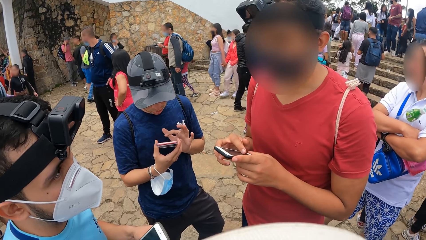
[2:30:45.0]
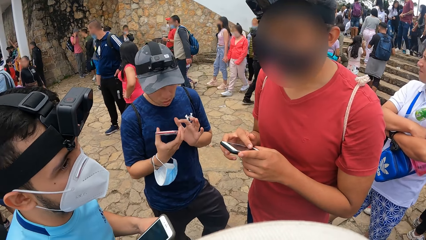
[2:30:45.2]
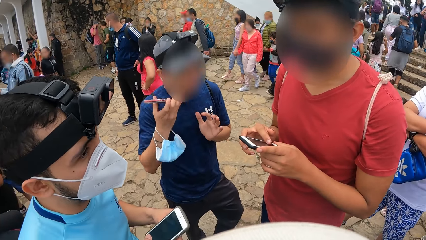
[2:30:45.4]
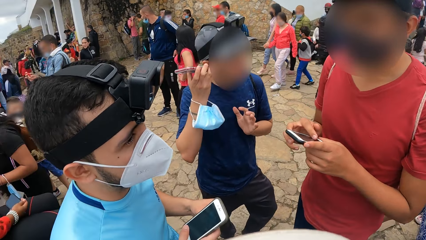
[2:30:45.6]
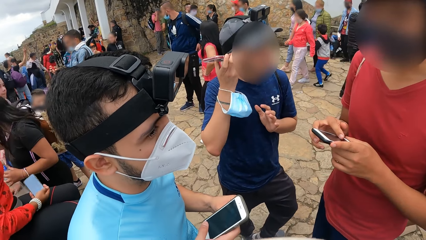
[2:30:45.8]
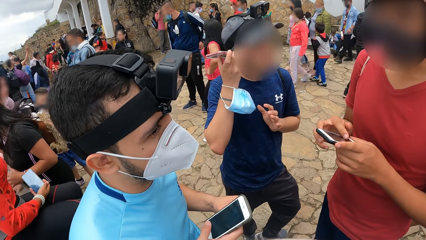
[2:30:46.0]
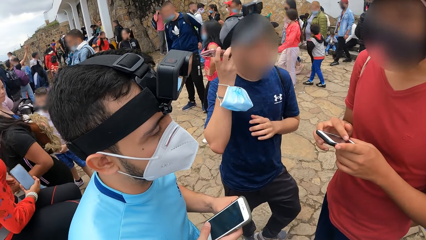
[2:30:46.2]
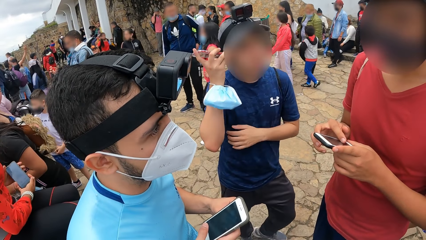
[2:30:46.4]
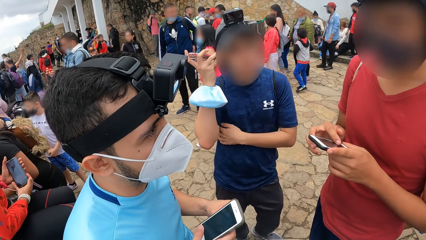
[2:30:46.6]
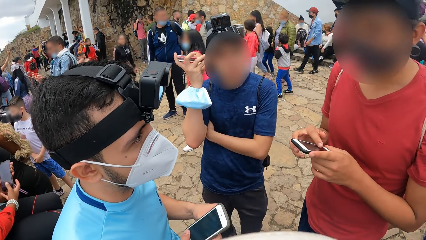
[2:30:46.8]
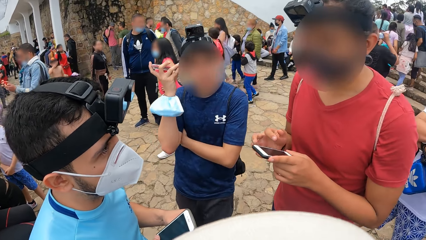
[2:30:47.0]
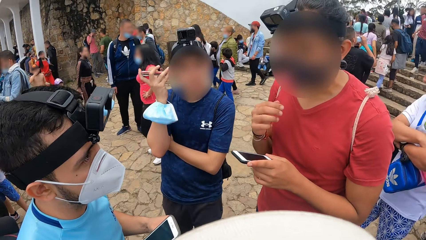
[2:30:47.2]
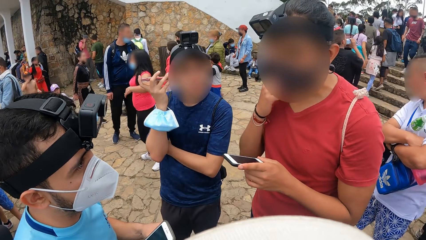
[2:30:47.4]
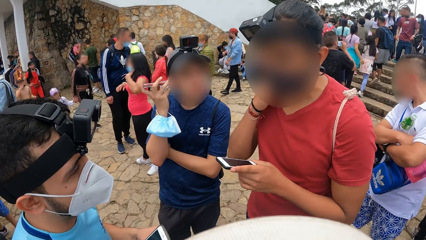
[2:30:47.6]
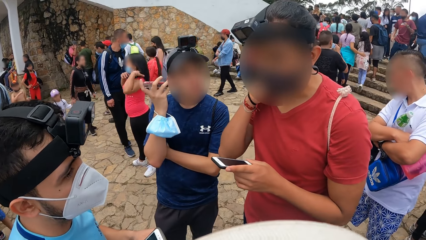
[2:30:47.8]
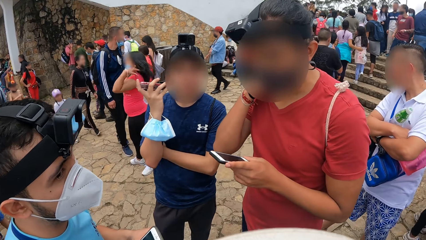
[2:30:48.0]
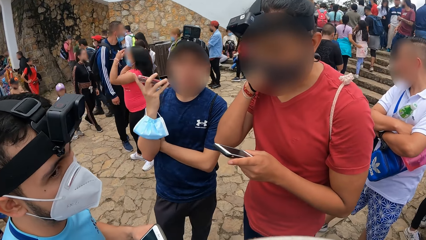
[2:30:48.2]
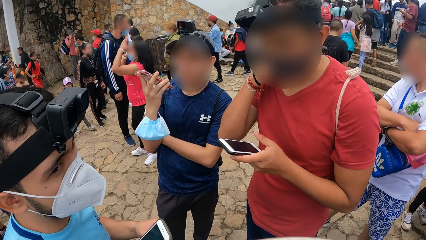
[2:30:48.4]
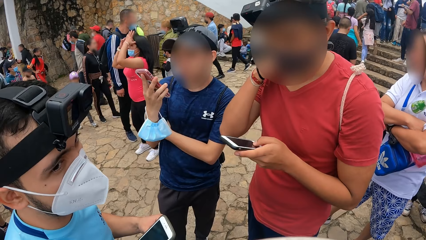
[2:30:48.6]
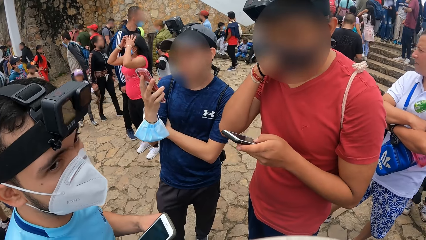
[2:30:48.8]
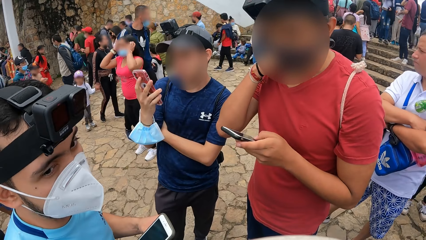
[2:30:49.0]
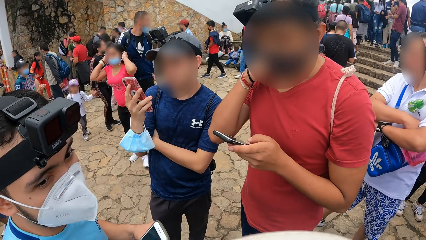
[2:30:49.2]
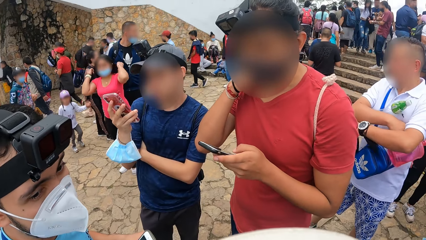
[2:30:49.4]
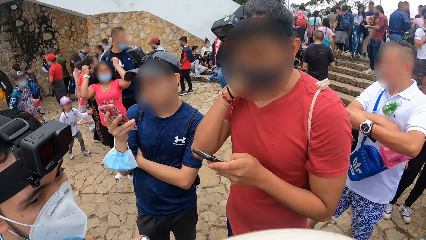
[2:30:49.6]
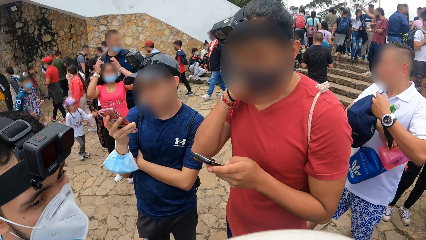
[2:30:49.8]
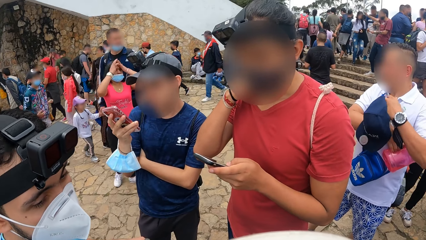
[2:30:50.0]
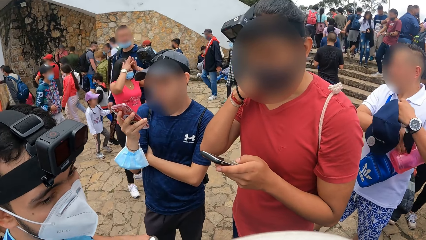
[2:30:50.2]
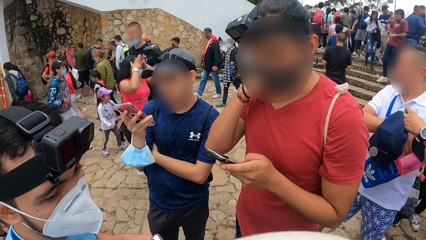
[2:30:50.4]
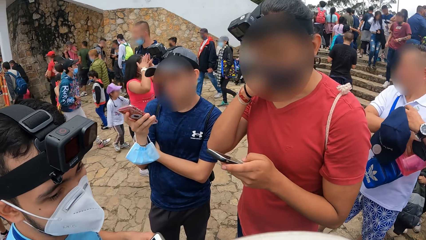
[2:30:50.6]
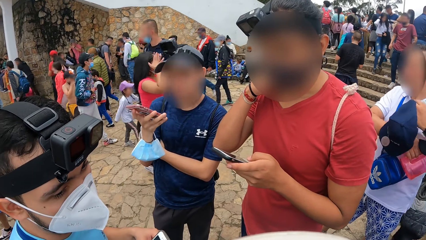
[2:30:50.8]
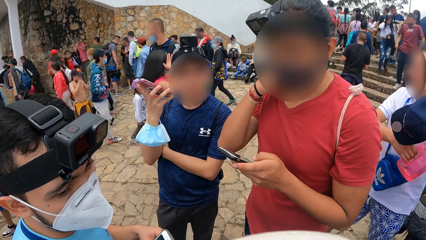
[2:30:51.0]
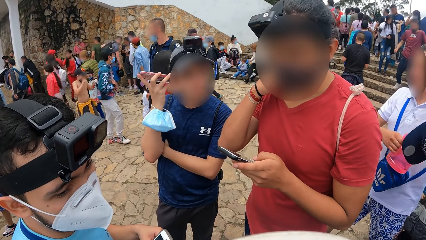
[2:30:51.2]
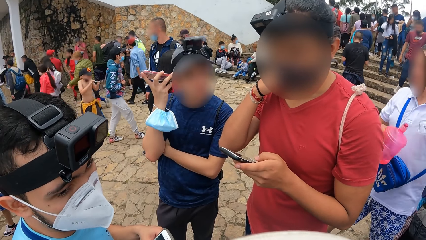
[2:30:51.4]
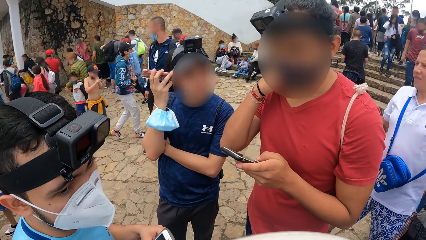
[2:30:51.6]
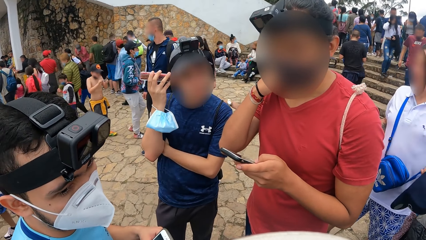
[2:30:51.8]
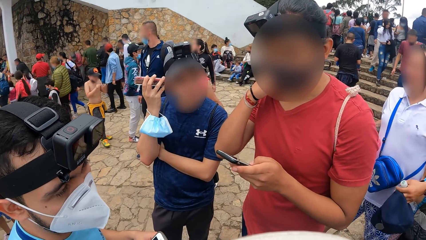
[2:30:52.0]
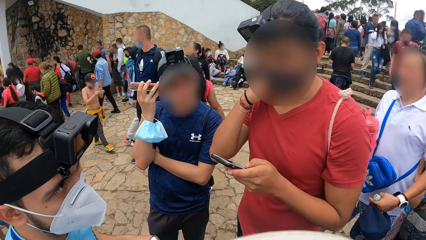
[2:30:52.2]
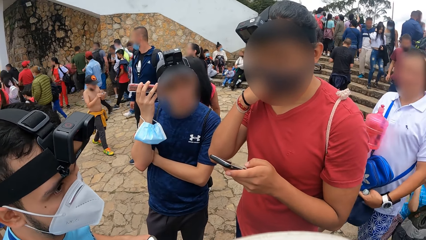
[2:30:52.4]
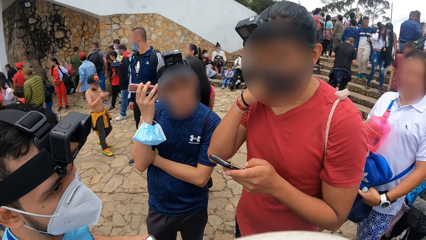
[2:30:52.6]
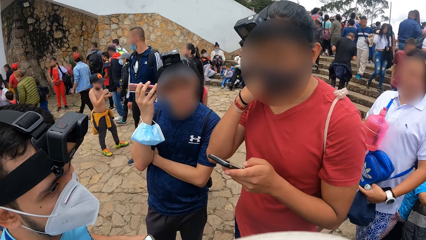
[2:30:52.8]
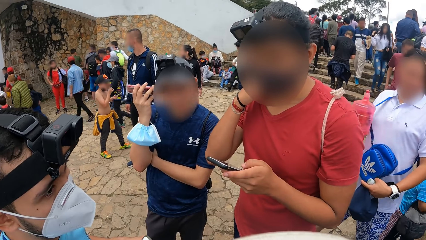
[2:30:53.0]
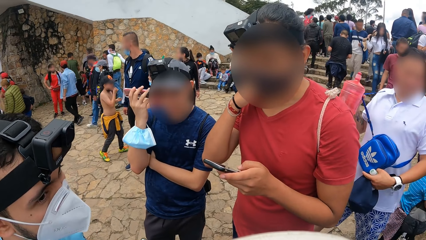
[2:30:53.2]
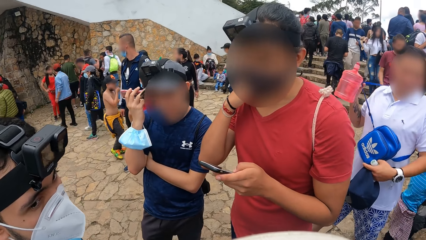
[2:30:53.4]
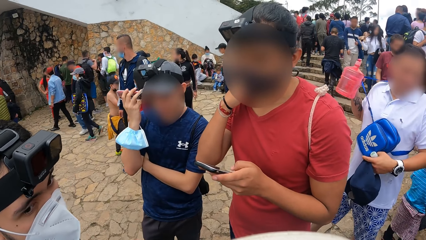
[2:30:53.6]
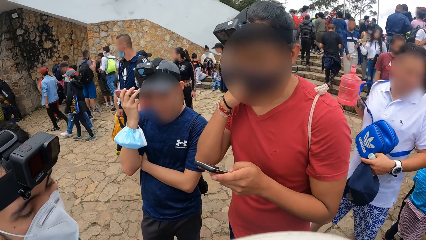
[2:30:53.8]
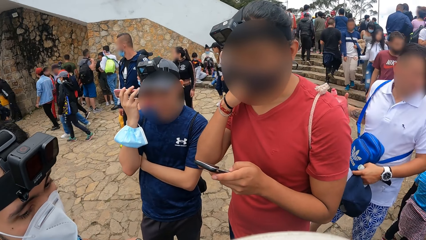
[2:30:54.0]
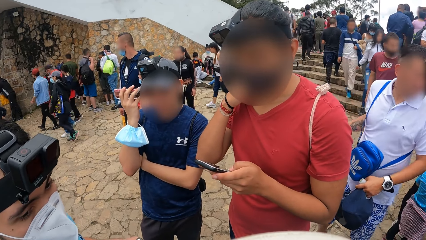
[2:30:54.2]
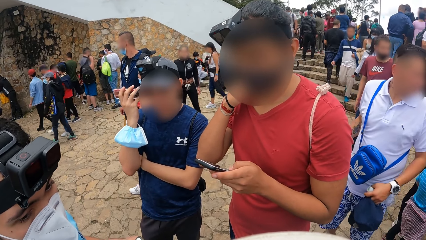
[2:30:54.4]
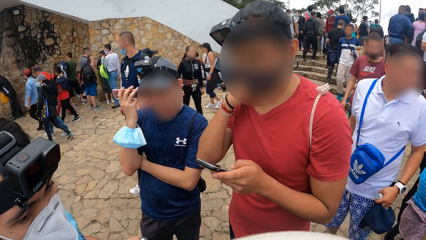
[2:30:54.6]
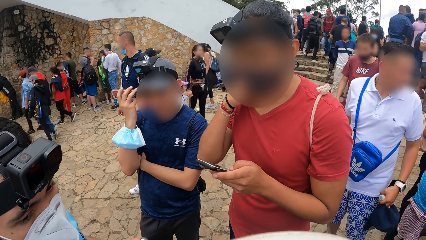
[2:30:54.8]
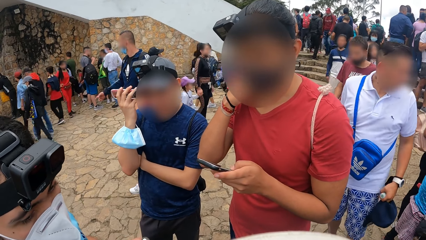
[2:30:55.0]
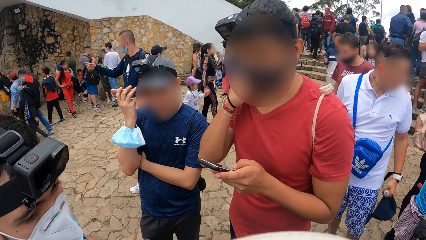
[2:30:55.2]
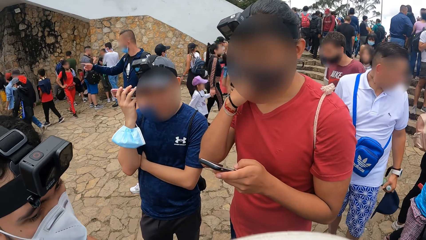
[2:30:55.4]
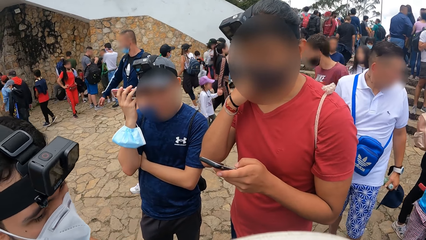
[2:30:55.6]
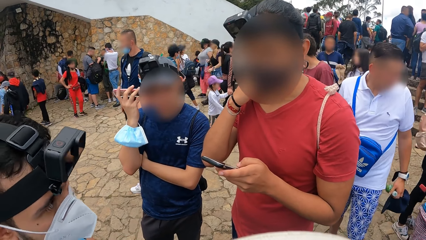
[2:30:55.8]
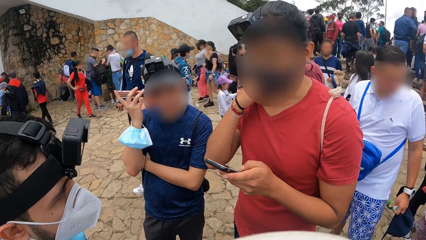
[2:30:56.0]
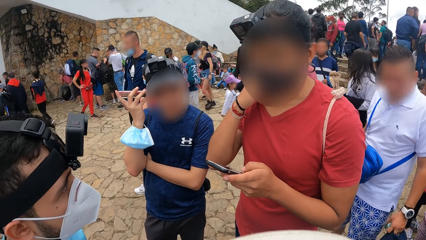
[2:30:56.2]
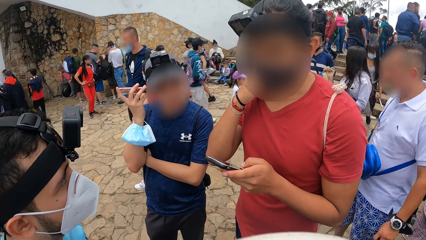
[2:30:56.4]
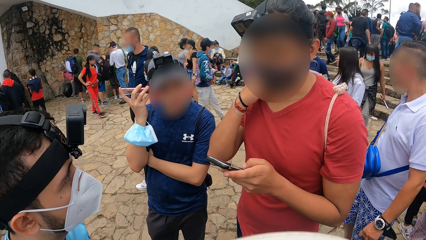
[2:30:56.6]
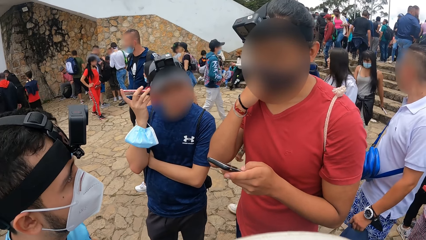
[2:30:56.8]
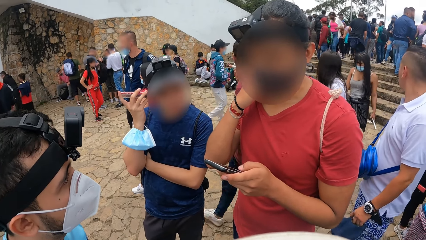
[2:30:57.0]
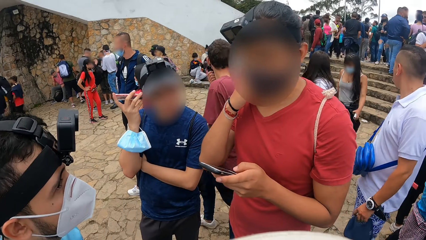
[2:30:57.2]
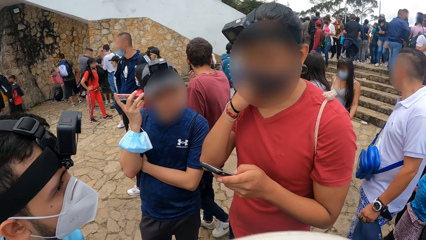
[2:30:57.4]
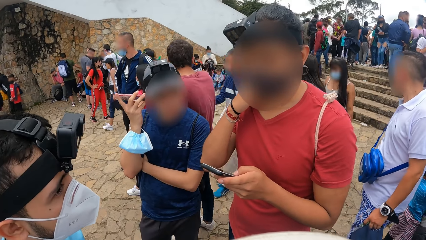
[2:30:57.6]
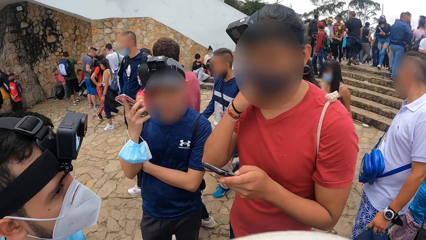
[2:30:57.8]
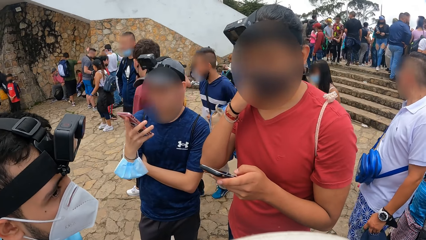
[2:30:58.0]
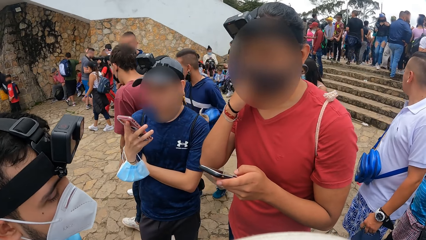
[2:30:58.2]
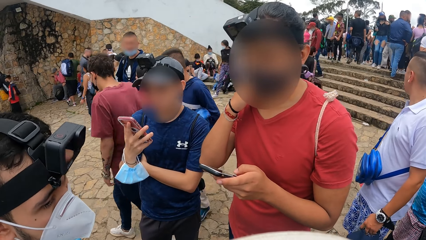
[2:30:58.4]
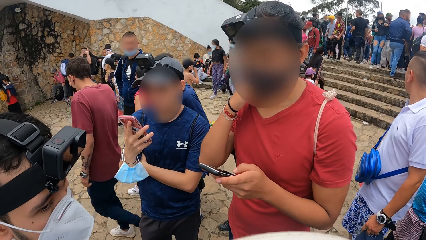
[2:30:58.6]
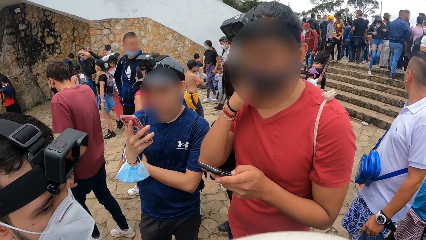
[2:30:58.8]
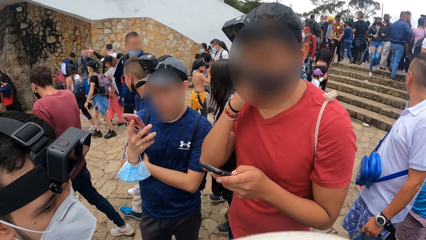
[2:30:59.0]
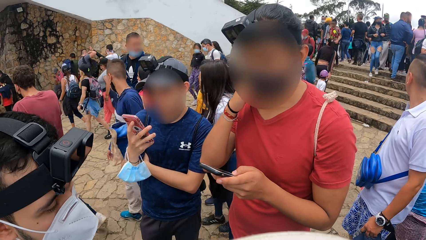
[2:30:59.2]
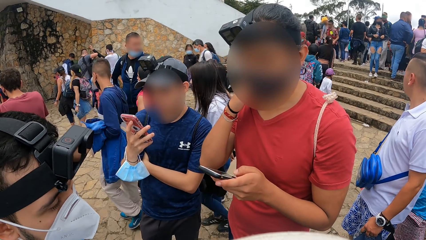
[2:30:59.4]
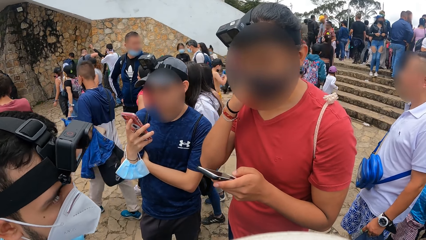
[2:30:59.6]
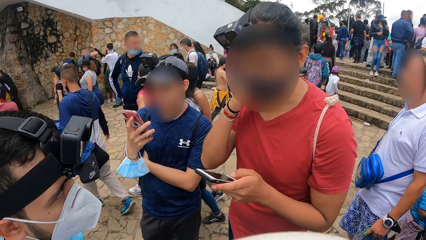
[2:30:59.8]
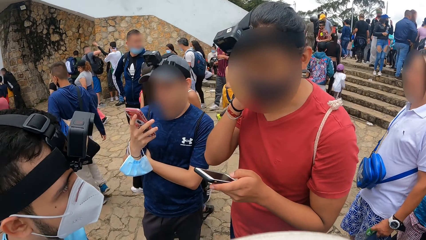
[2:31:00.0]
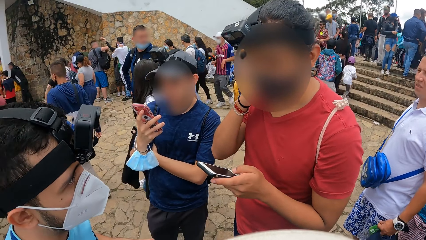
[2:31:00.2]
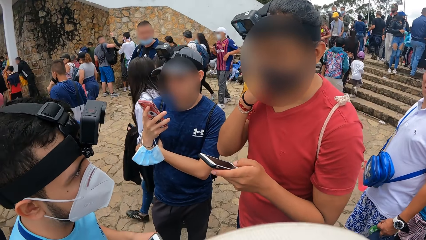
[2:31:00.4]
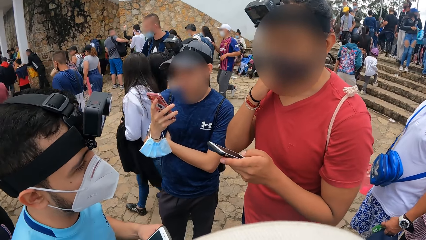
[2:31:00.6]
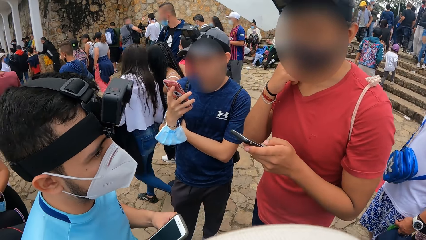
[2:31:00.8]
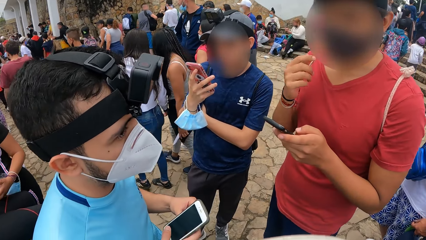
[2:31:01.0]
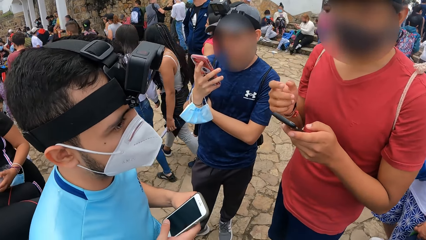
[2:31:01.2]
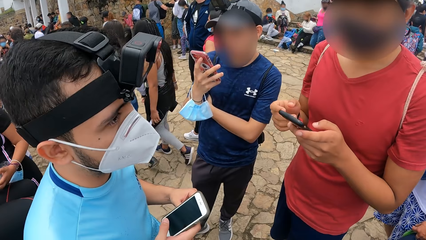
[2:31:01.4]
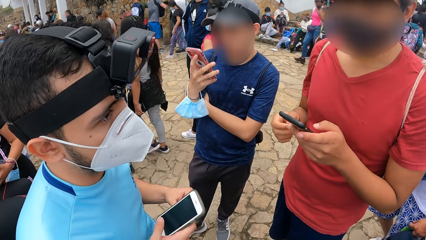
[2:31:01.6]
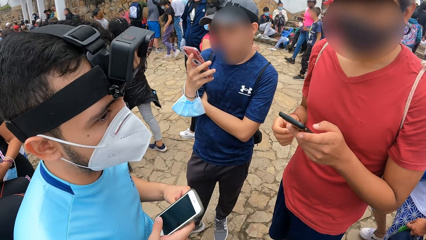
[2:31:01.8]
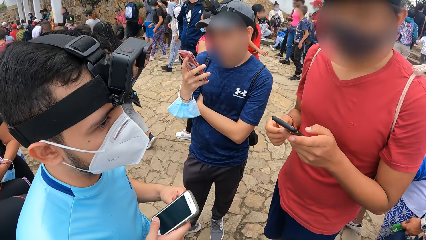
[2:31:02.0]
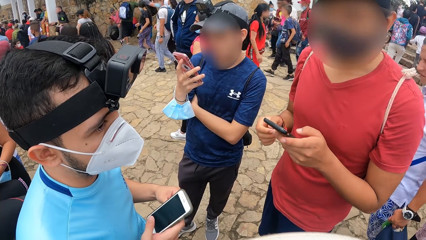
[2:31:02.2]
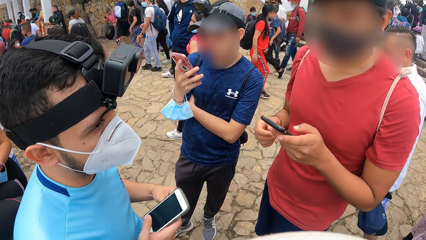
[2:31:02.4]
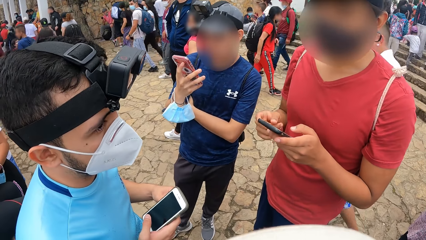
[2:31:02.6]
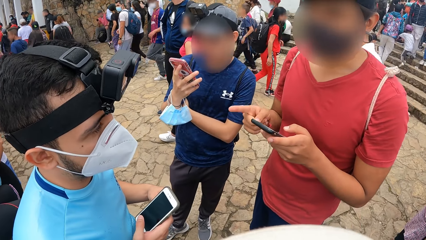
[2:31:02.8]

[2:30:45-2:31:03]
The man puts his phone beside his ear with his right hand. He operates the phone with his right hand. He puts his phone beside his ear with his right hand. Another man uses a phone. The first man listens to the phone. The first man operates the phone with his right hand.
